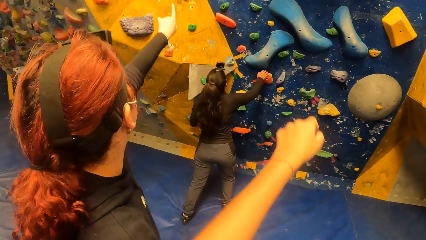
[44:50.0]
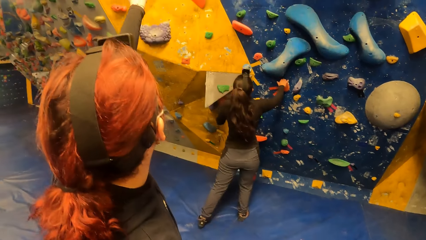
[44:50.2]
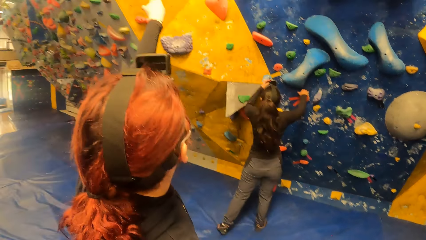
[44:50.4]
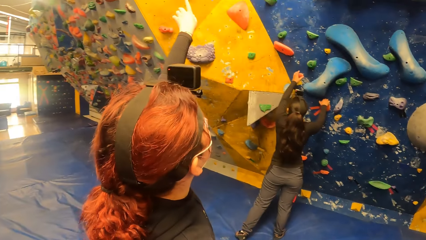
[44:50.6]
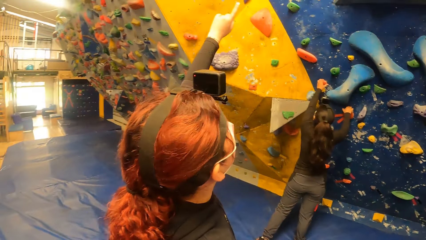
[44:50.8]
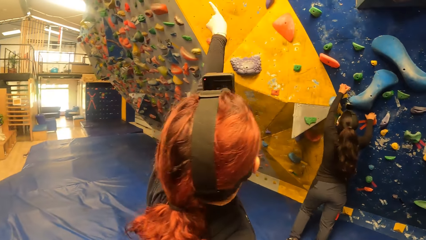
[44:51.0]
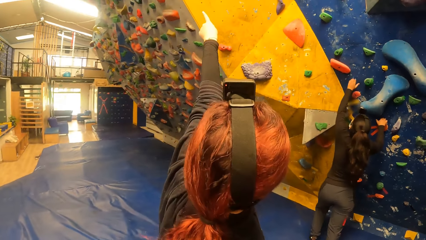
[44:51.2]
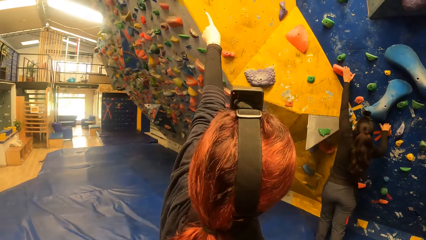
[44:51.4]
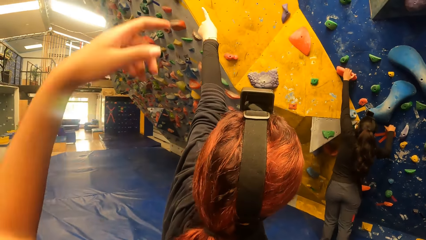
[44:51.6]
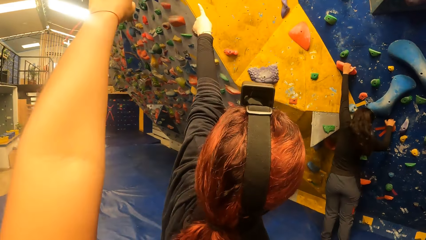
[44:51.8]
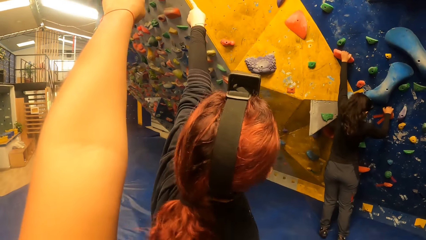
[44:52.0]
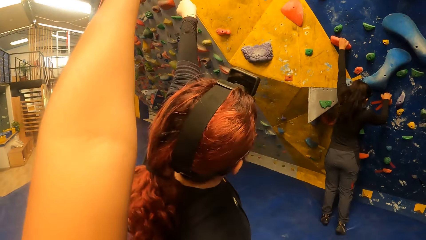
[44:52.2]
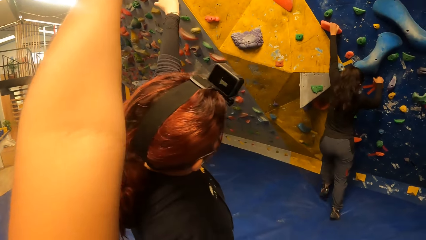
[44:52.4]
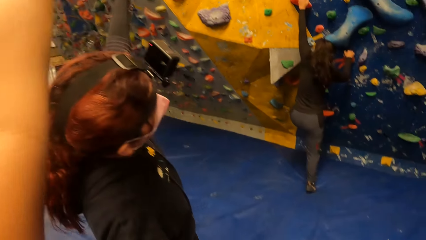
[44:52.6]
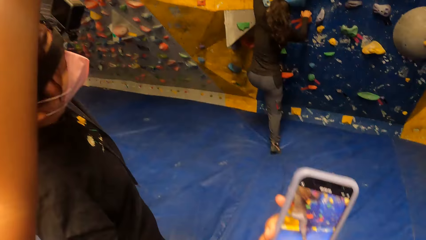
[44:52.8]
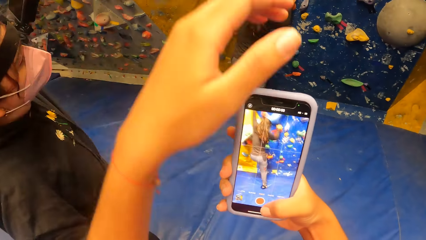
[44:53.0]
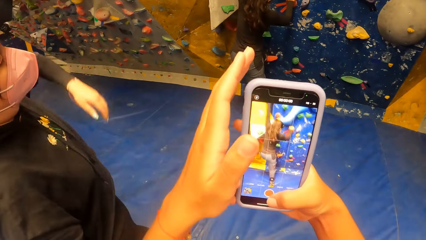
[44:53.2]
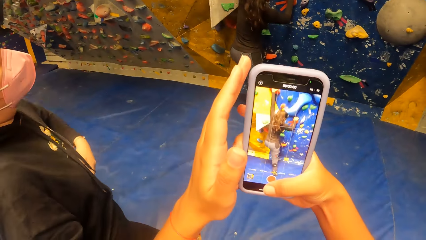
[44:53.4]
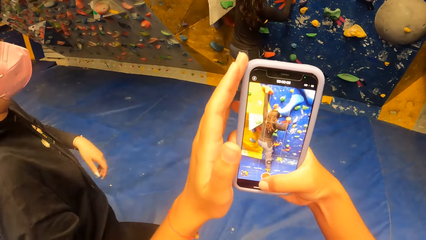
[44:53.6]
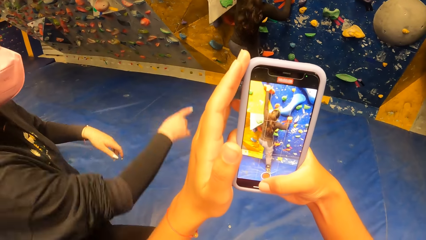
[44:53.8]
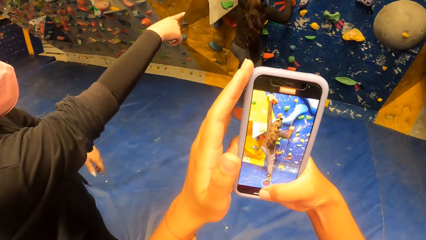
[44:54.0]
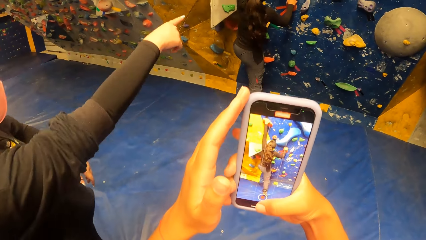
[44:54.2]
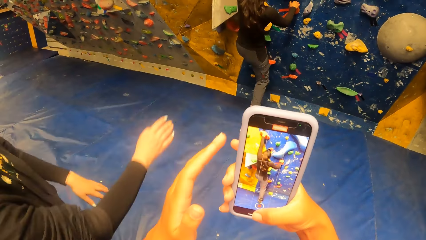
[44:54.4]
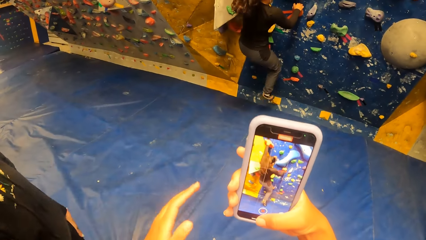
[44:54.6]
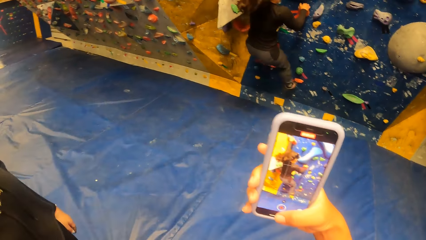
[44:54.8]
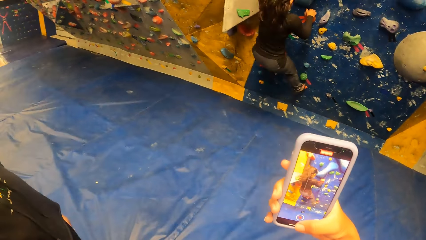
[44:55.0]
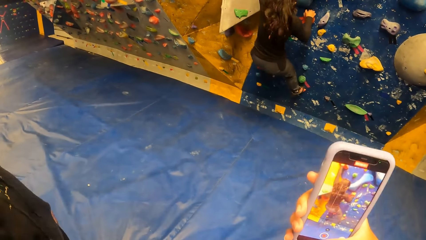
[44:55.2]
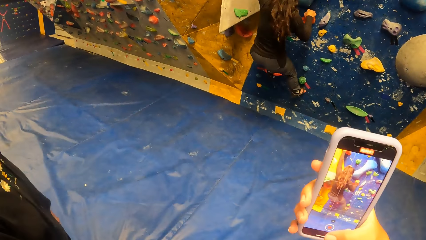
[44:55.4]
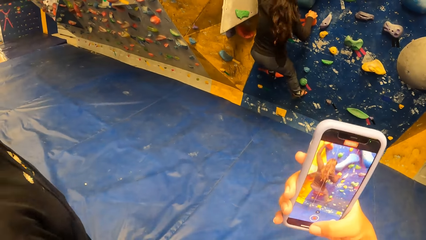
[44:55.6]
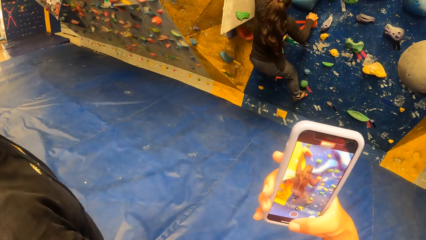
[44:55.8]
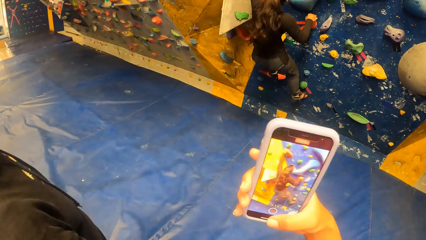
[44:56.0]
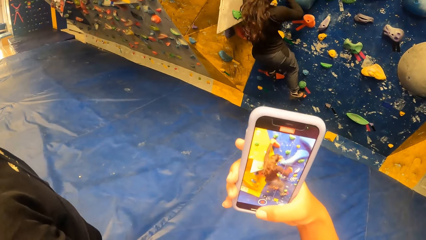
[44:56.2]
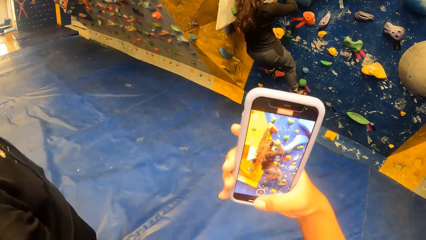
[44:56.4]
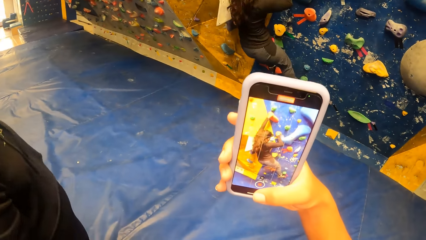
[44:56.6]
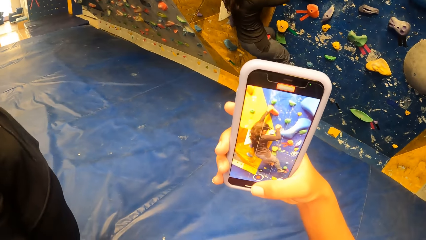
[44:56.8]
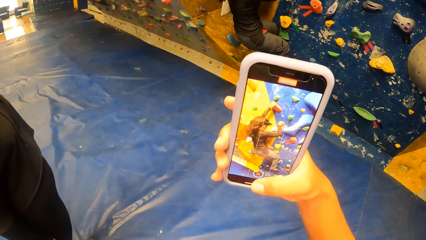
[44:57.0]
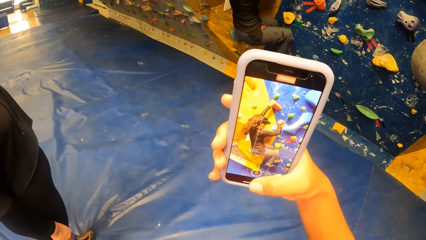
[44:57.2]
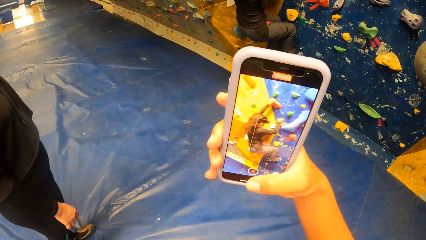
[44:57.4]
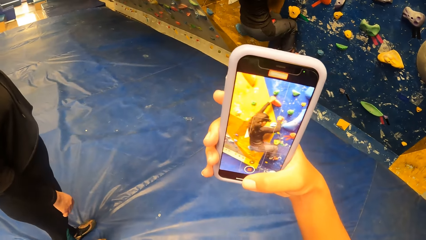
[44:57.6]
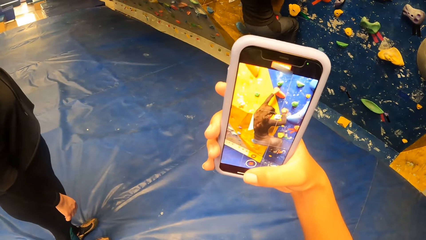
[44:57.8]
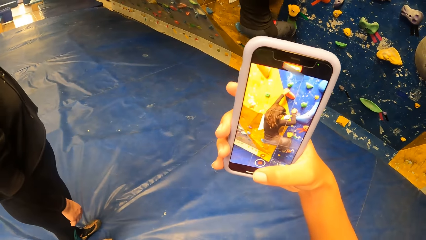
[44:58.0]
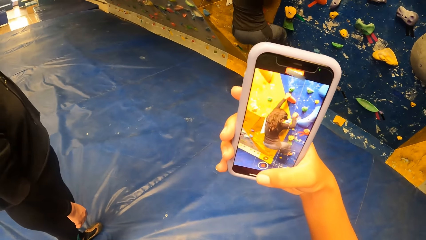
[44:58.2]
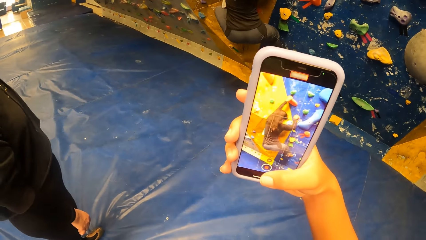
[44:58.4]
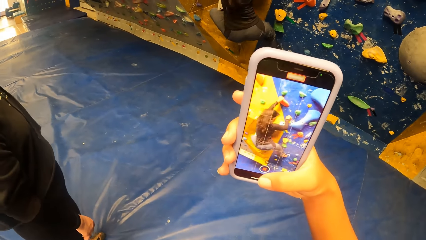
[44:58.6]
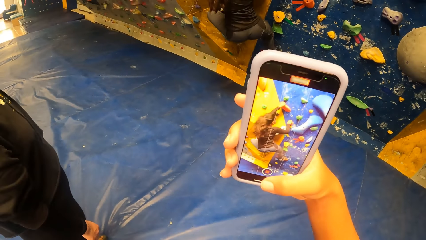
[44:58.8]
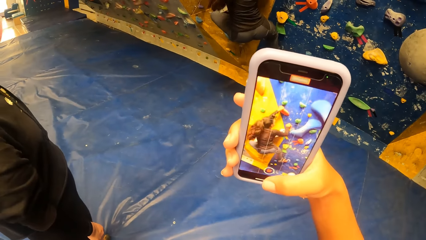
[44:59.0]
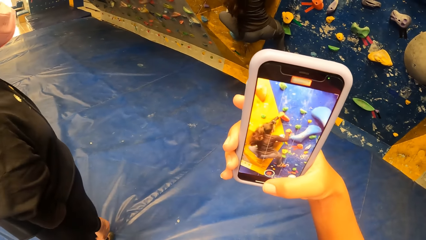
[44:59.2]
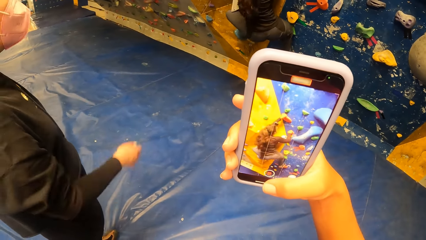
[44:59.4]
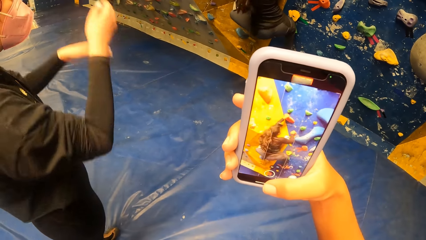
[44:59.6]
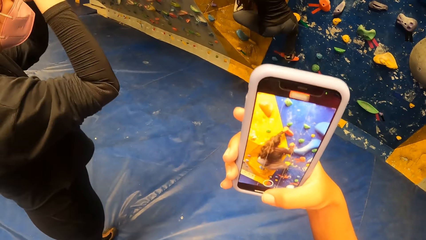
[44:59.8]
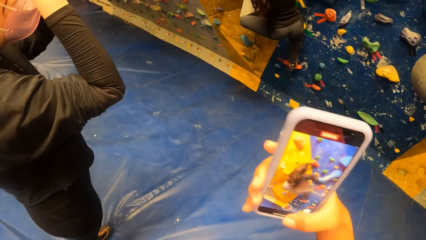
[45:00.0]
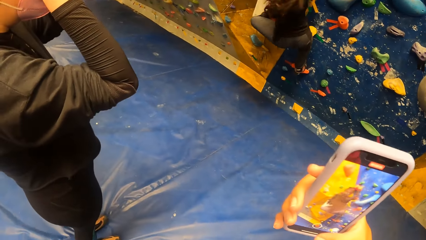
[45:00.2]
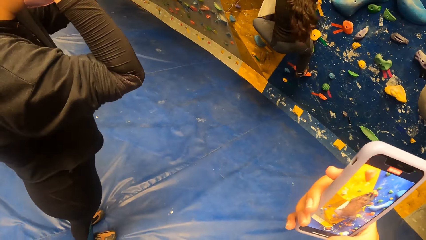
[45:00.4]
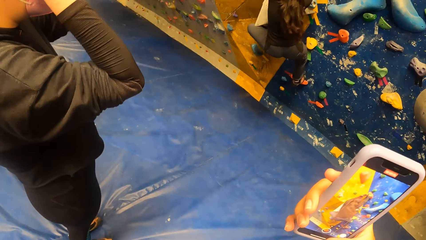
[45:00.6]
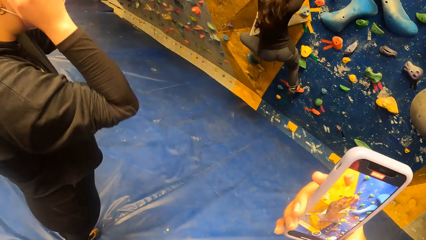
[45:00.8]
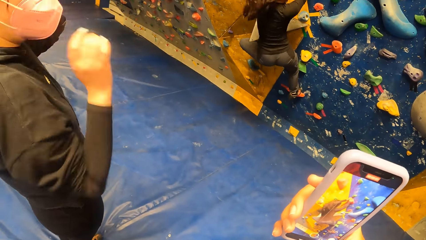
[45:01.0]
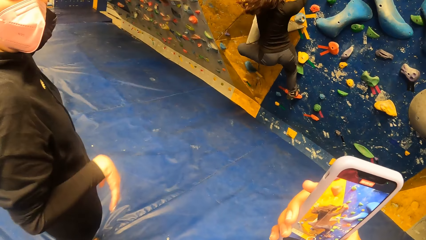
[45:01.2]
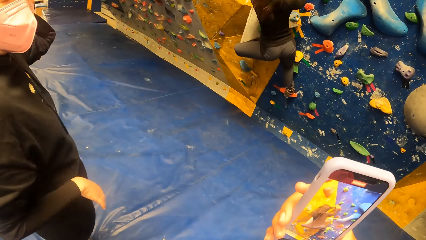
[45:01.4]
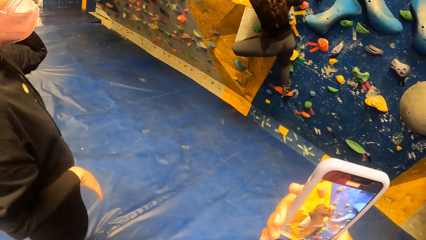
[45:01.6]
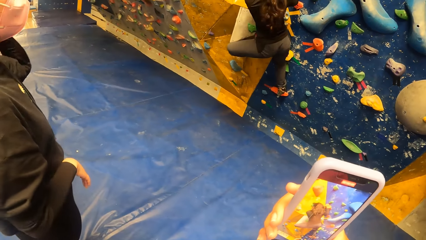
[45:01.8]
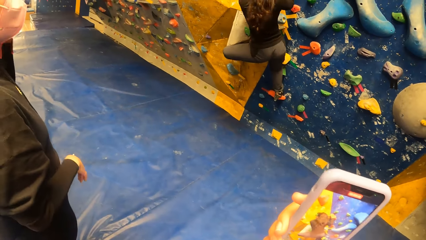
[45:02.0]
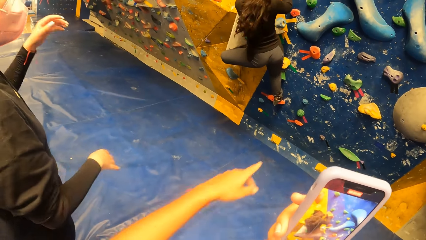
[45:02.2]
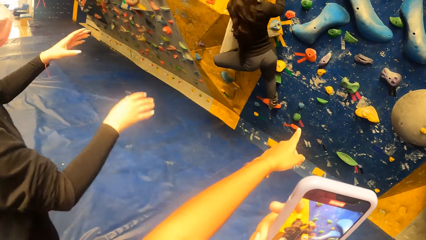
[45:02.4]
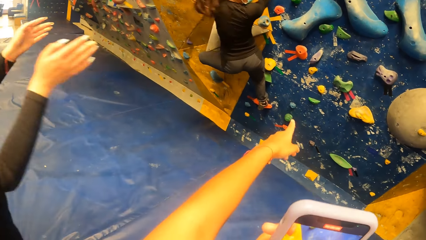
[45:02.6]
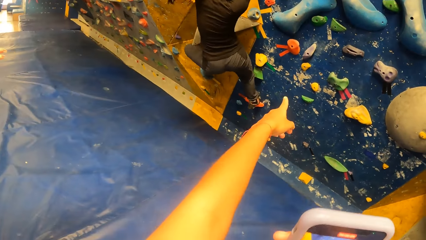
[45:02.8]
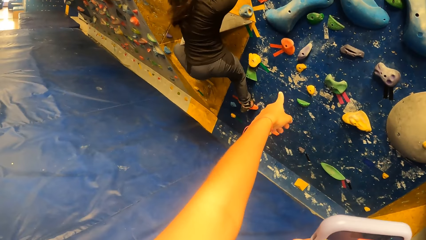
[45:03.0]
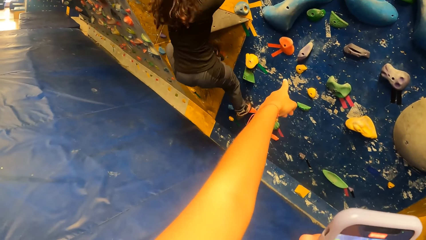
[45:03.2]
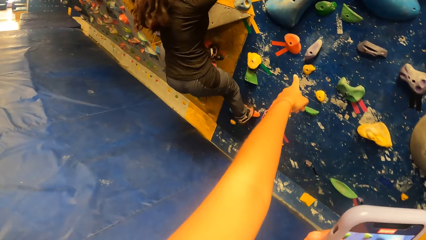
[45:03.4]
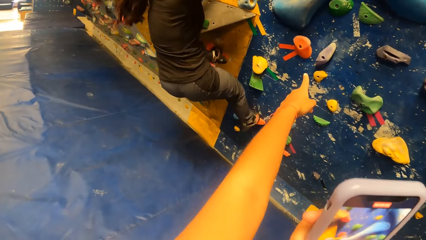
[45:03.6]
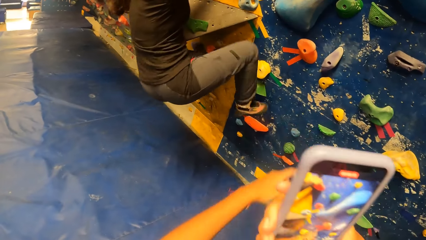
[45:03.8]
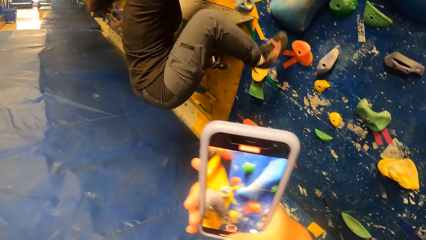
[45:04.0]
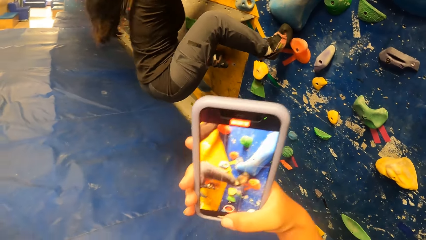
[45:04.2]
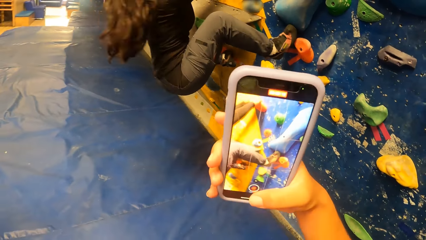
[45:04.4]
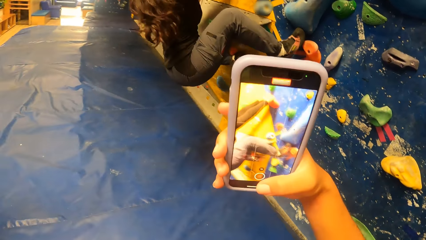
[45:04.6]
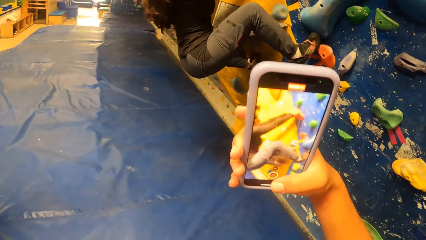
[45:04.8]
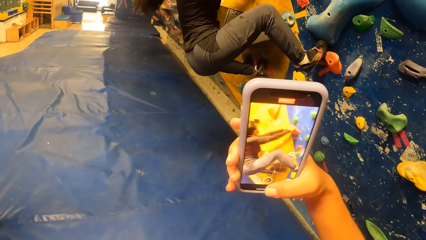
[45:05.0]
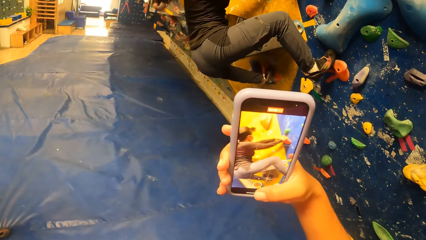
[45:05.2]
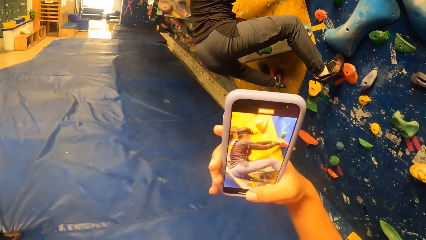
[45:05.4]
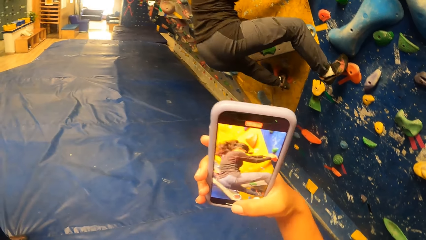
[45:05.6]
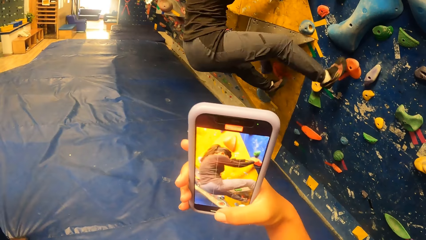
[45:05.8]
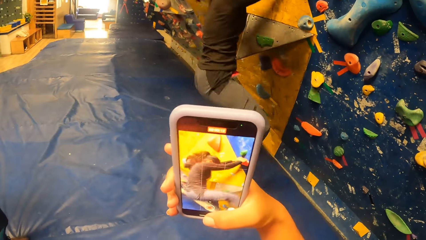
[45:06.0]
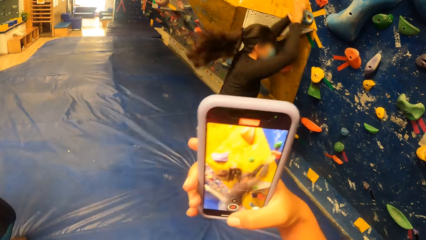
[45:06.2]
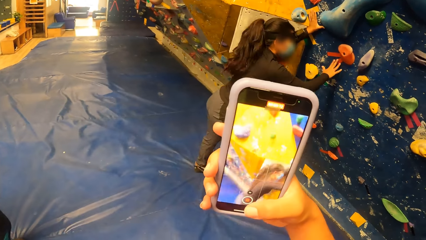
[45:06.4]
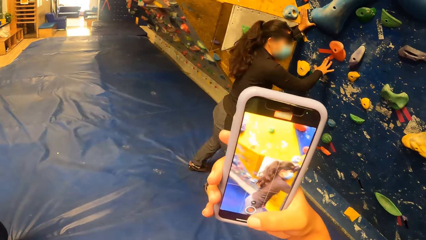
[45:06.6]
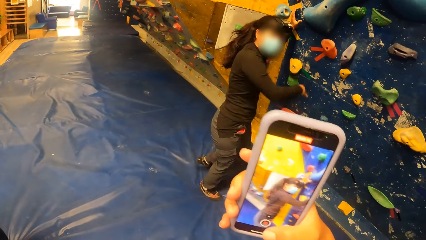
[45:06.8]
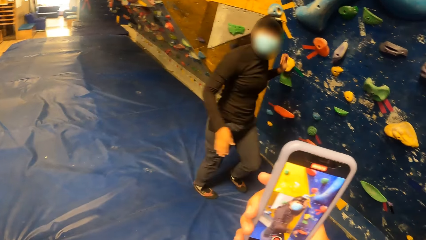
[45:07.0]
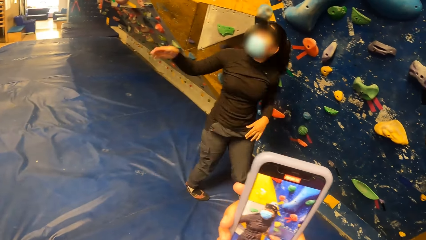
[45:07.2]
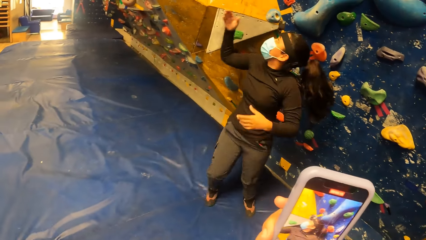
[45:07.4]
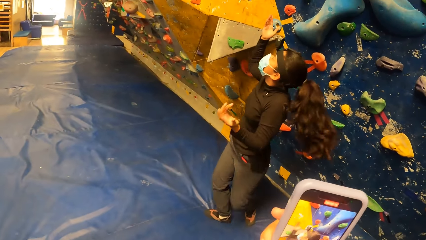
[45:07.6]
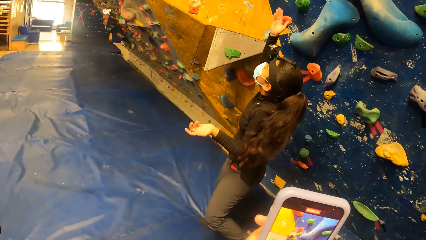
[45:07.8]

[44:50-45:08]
The woman touches a climbing hold with the right hand. The woman touches a climbing hold with the left hand. A lady points a finger to the wall. The camera wearer raises the left hand. The woman climbs the climbing hold. The camera wearer videos the woman with the phone in her hands. She points with a finger to the wall. She interacts with the woman. She records a video. The woman jumps down.
